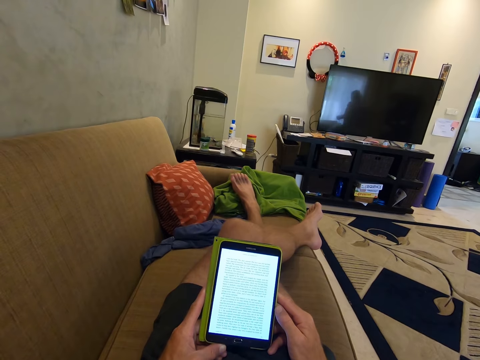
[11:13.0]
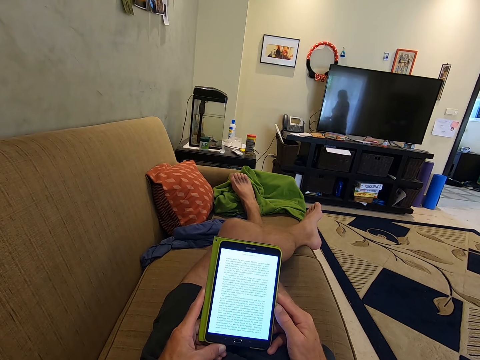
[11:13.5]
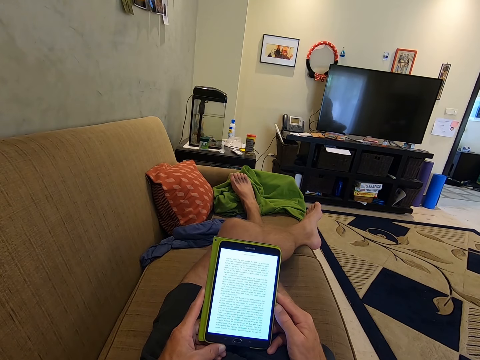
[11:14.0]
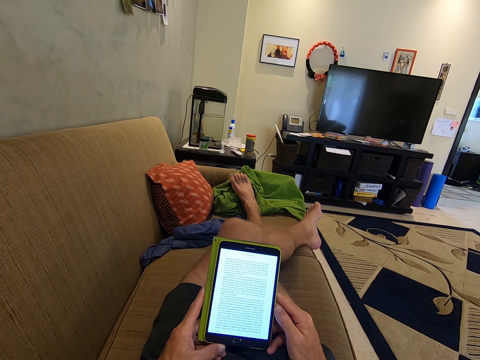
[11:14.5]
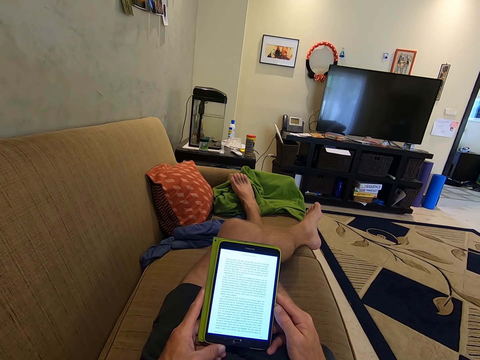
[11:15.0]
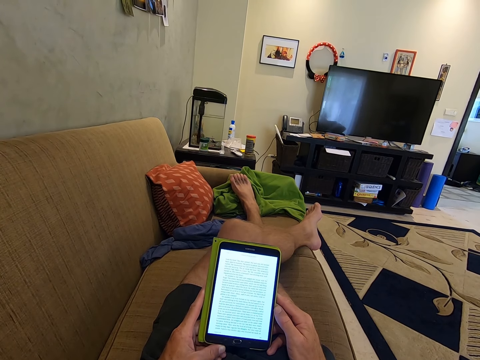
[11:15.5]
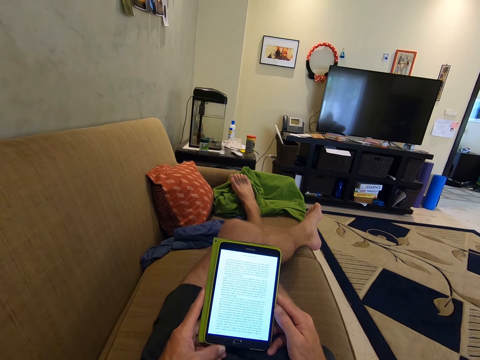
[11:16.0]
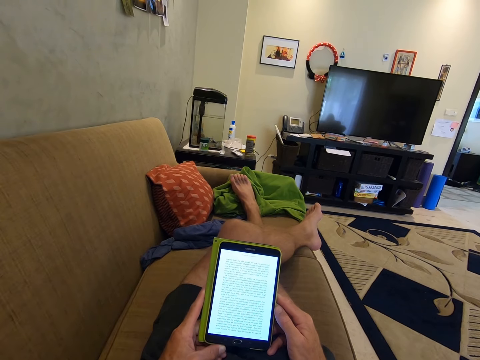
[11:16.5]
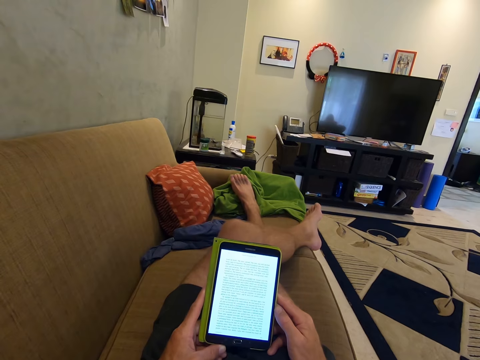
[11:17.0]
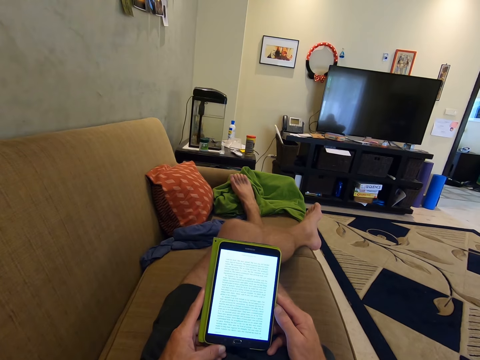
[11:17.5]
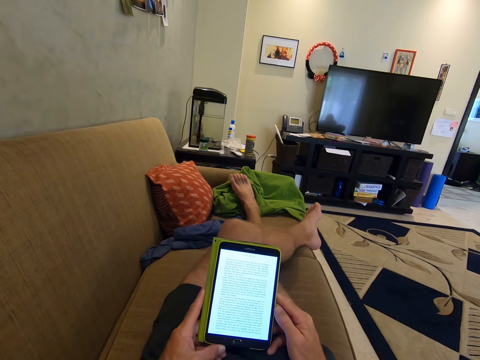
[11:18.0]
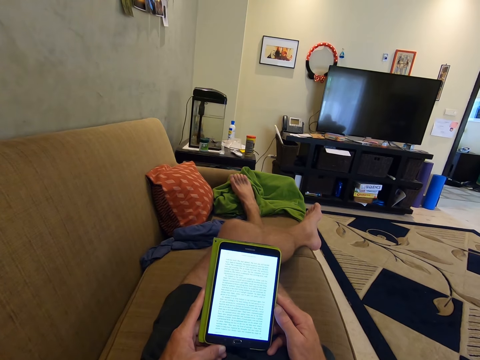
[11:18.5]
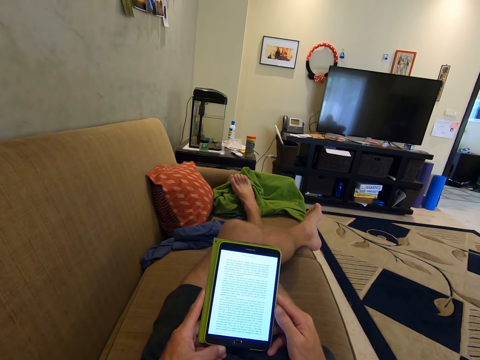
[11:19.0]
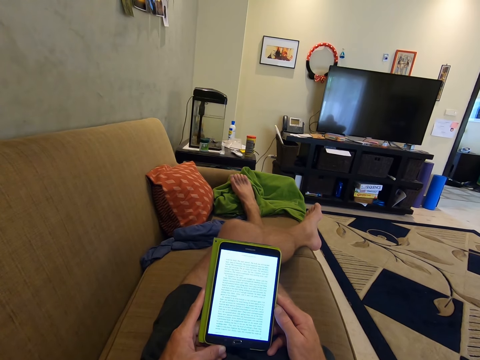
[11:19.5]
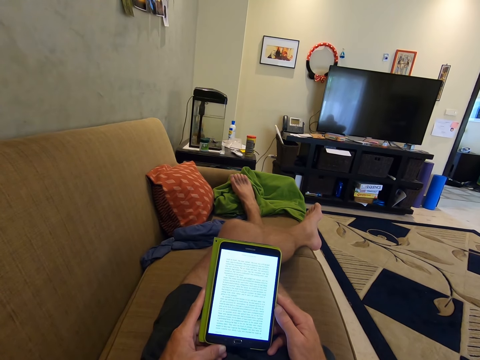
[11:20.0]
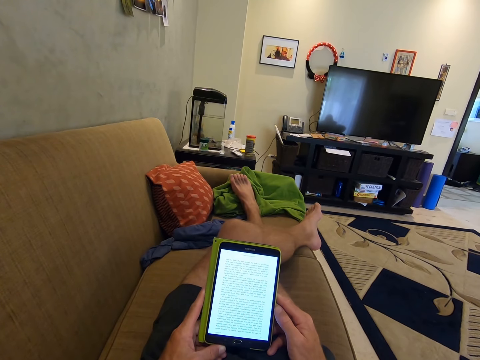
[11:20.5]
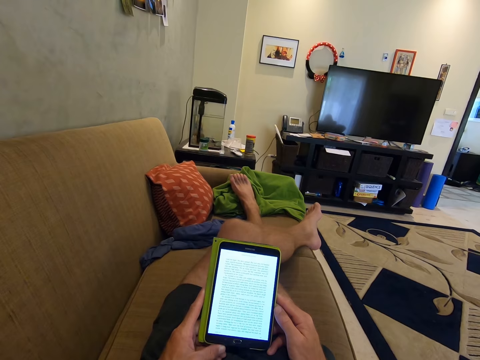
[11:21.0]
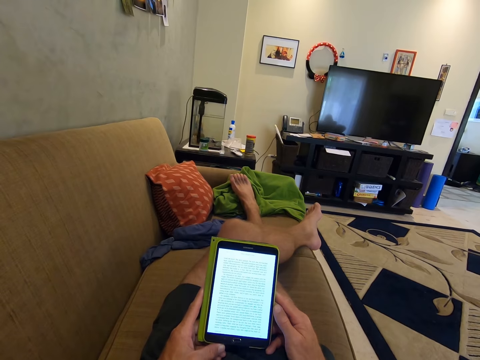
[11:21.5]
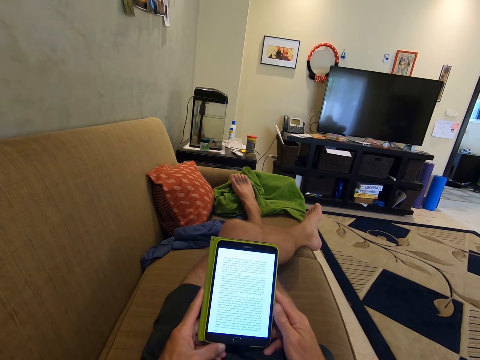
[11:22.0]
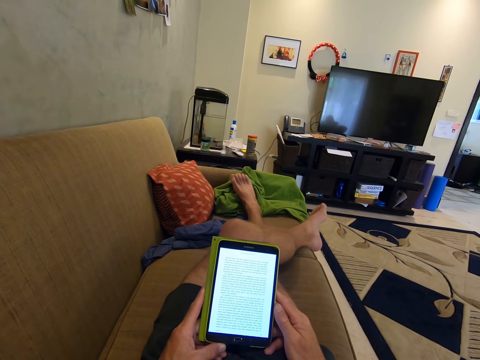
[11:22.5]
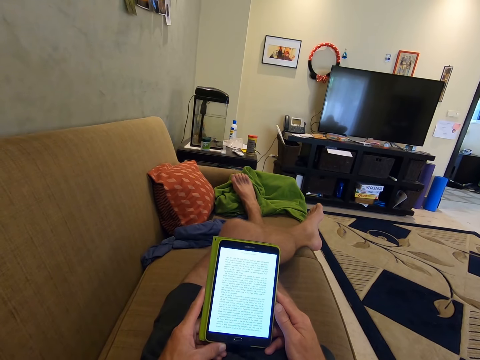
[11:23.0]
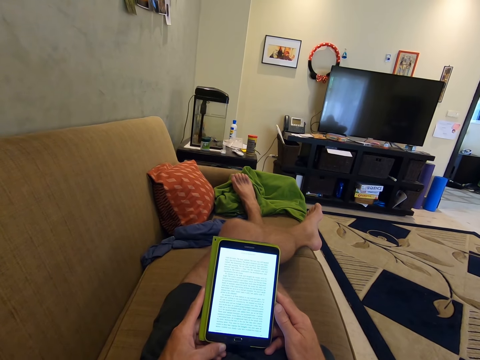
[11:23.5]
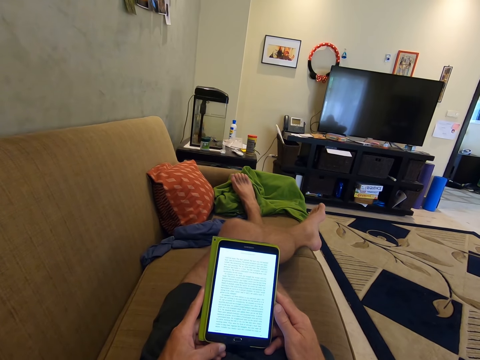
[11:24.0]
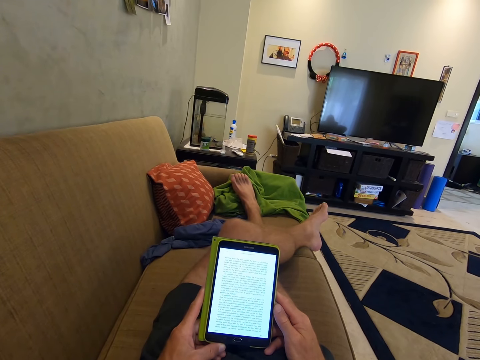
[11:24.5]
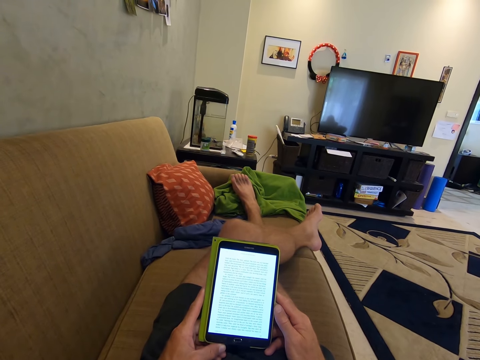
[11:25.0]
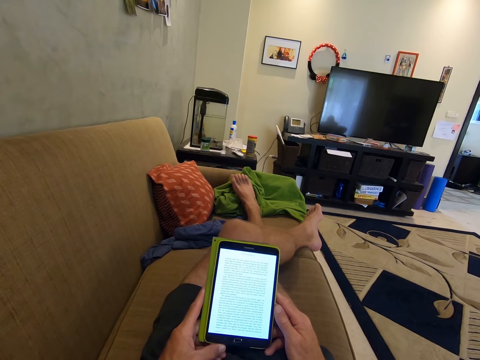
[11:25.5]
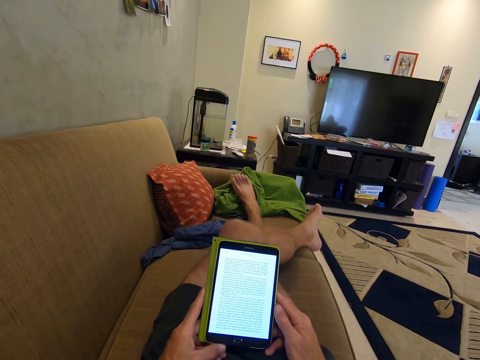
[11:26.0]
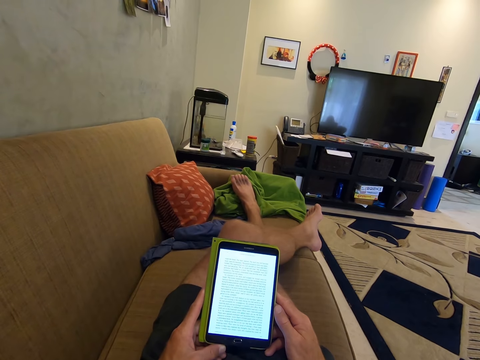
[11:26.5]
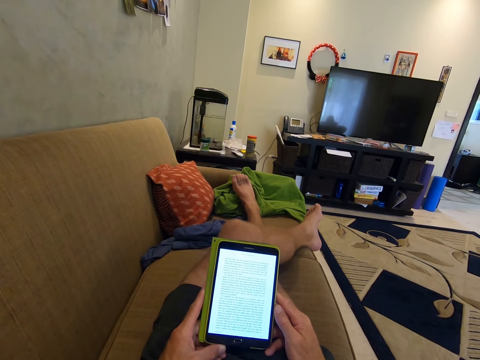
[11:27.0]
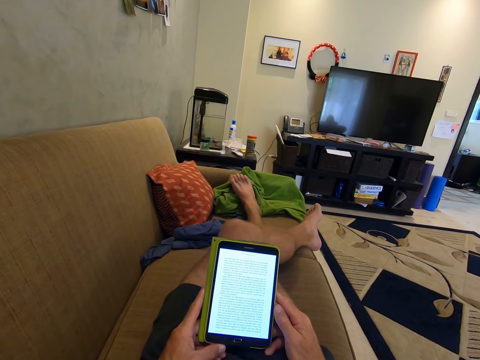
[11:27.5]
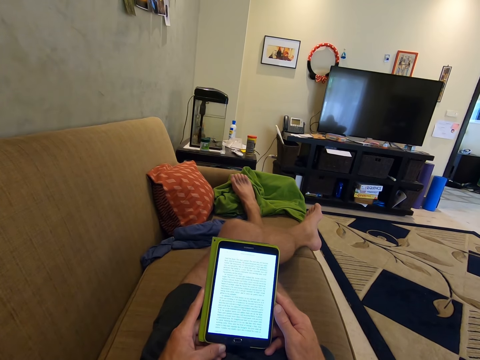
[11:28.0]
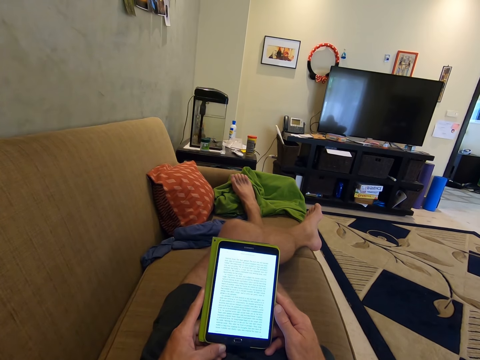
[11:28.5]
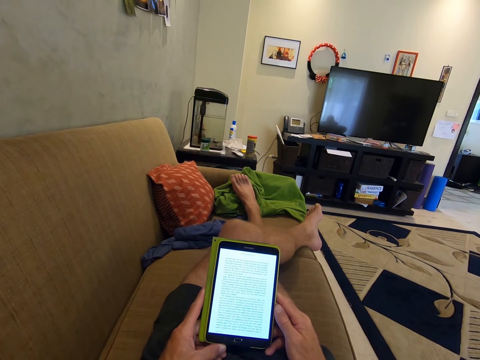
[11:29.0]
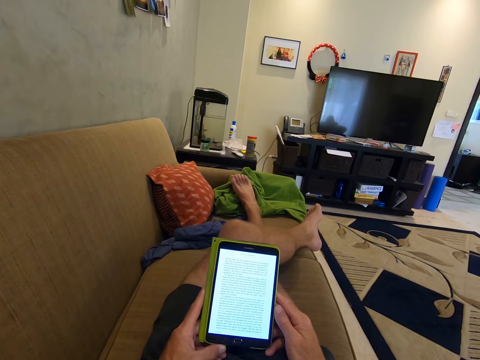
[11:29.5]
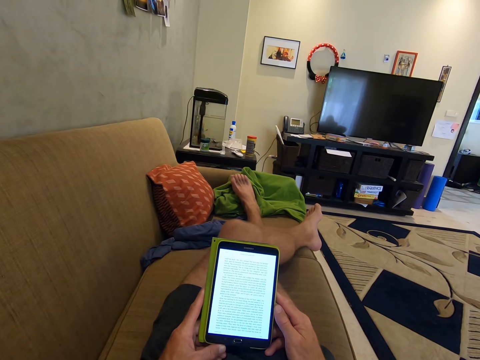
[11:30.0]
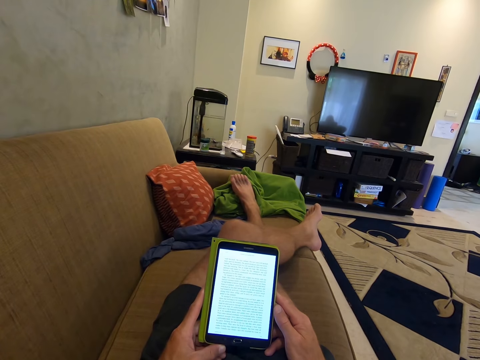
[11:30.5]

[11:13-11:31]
The camera wearer moves the left leg. They use the phone with both hands.

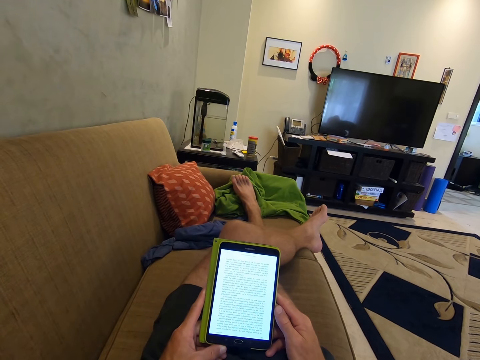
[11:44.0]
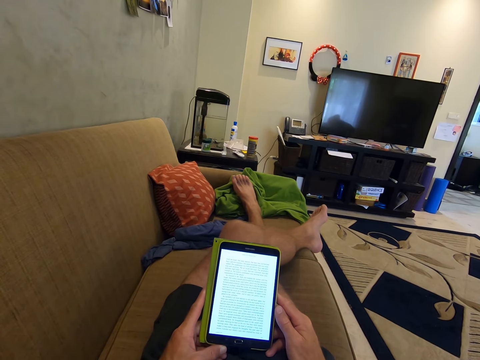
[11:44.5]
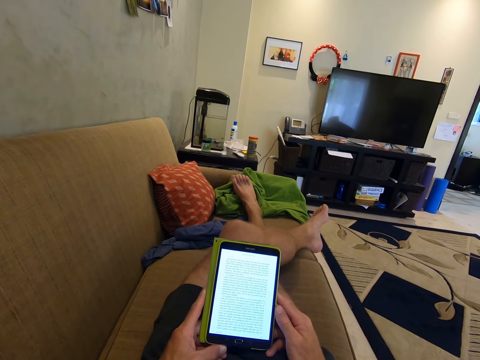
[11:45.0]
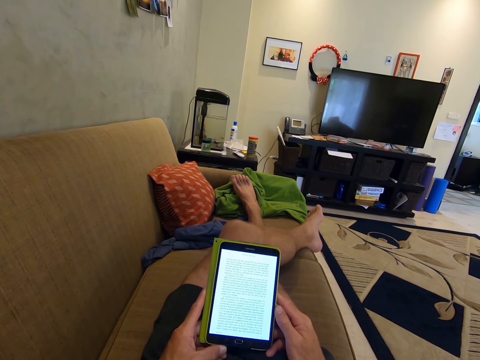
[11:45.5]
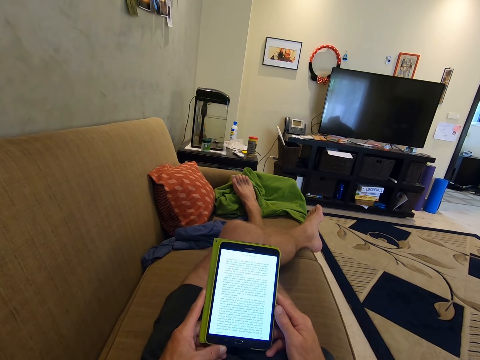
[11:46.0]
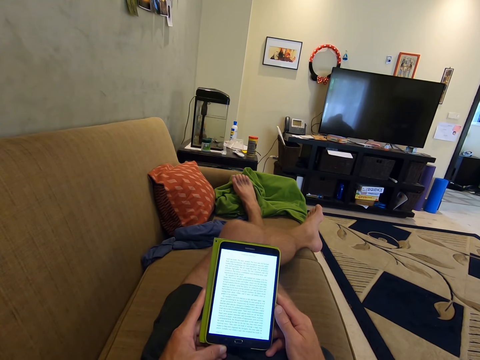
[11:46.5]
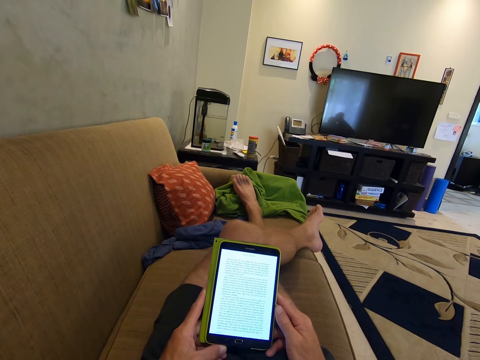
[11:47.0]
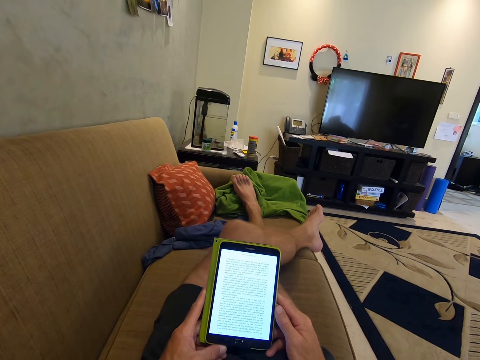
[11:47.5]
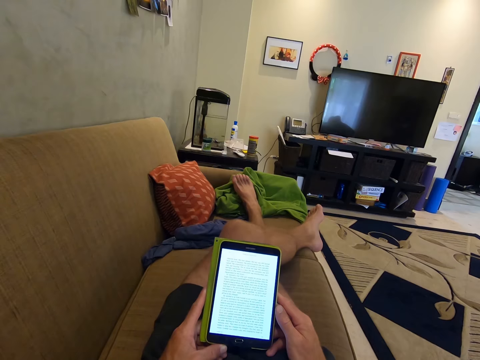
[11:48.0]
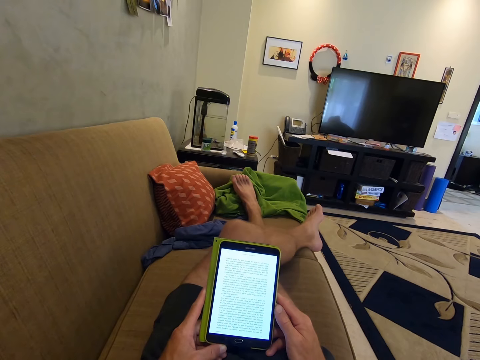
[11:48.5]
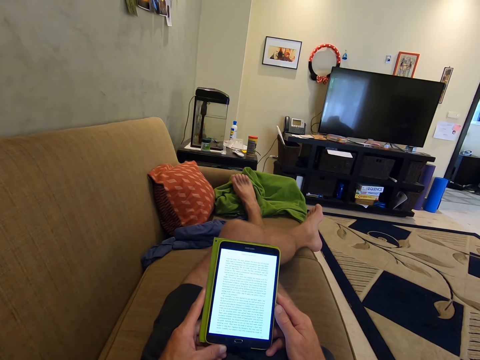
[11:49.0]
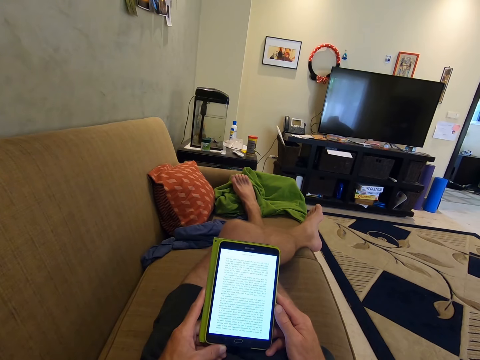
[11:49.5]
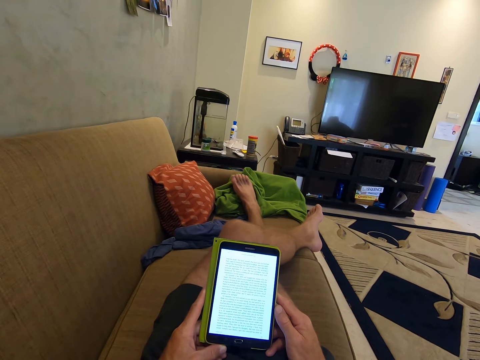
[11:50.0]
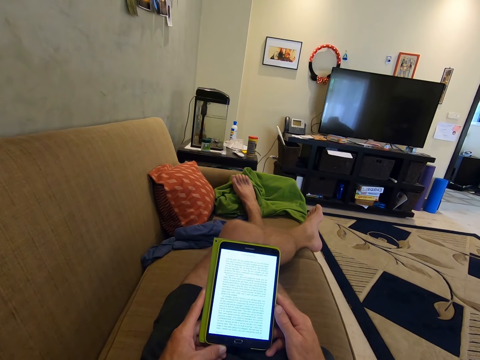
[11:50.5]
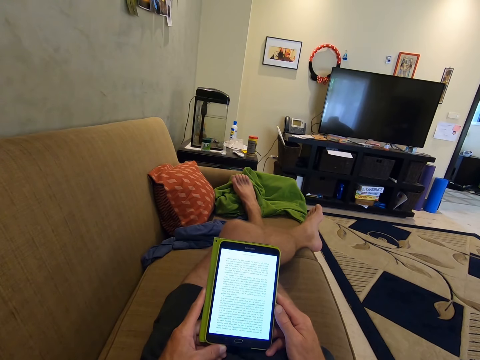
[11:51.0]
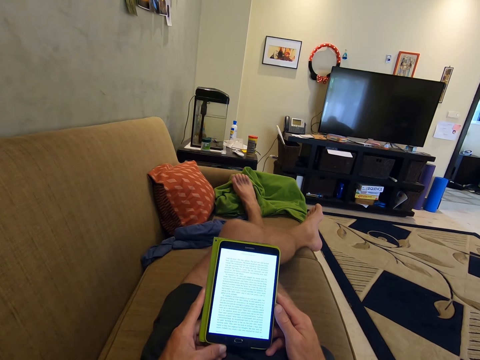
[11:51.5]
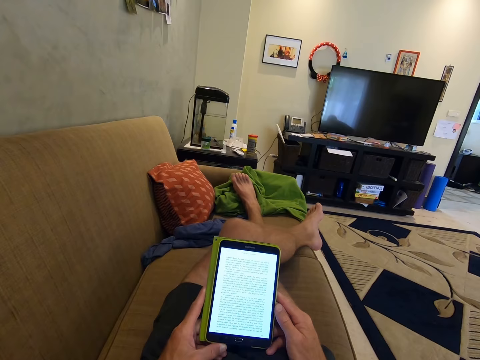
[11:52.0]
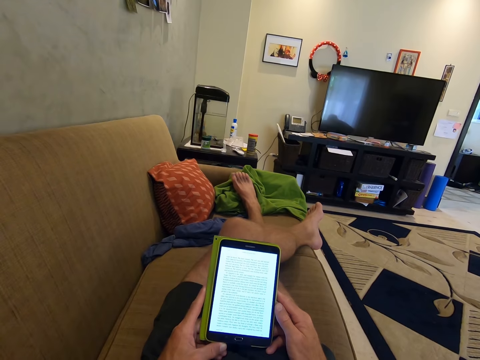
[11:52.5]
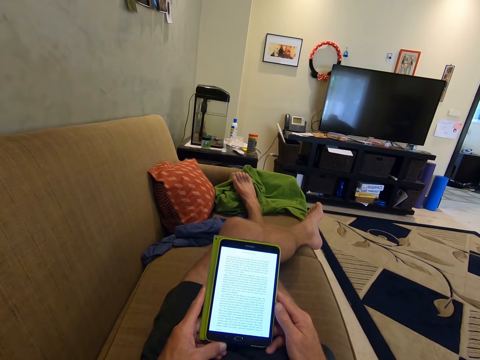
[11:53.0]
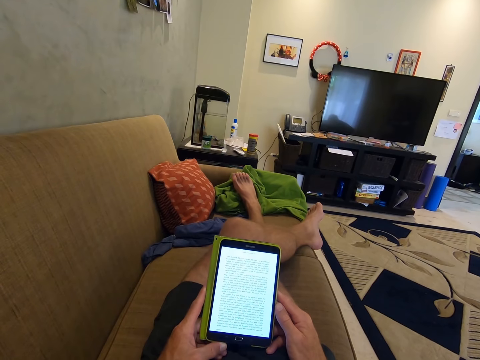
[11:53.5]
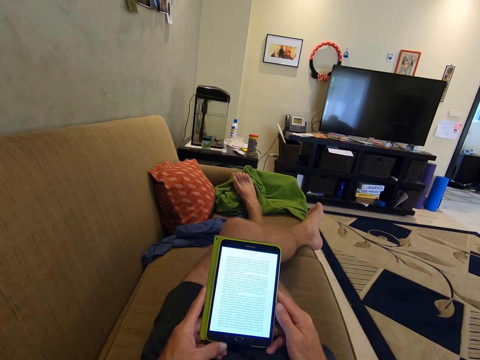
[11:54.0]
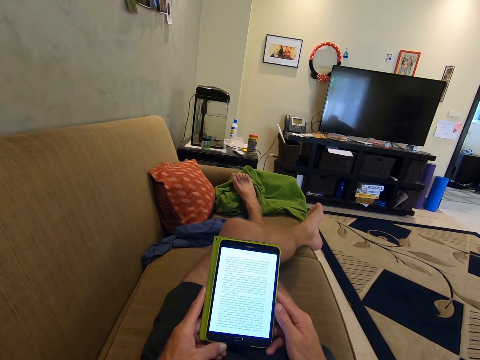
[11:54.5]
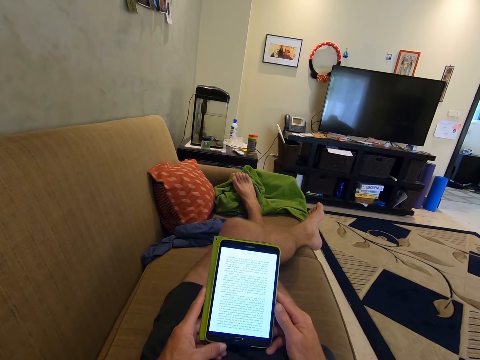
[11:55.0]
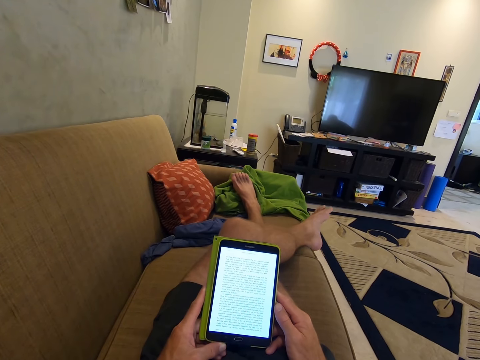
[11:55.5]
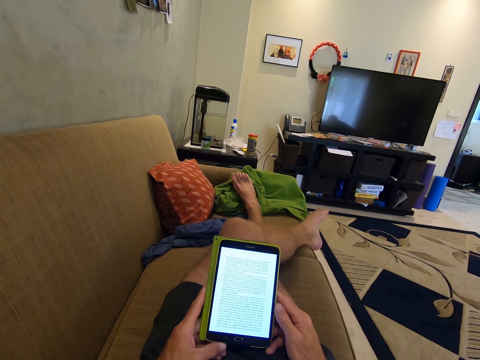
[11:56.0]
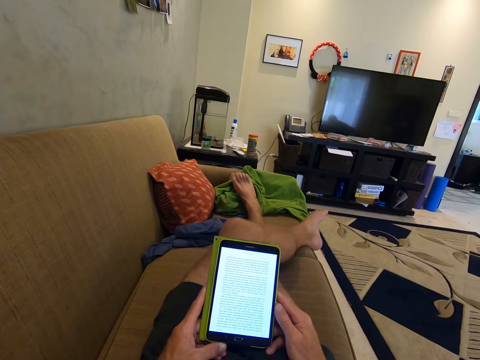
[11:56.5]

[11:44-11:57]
The camera wearer scrolls. They move the leg. They read. They use the phone with both hands.
